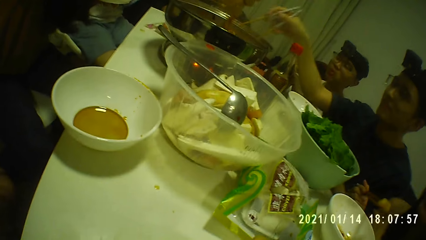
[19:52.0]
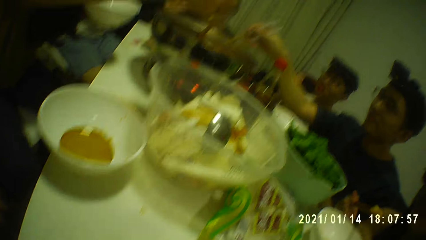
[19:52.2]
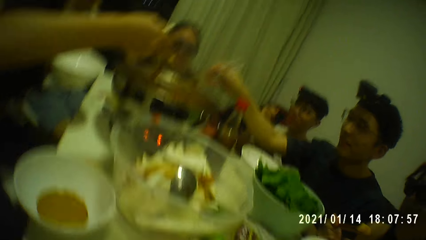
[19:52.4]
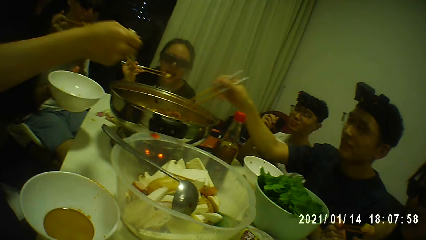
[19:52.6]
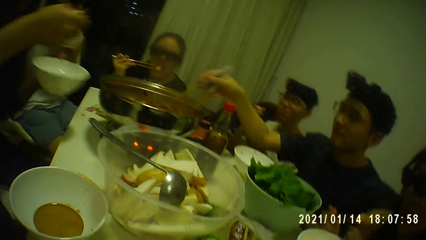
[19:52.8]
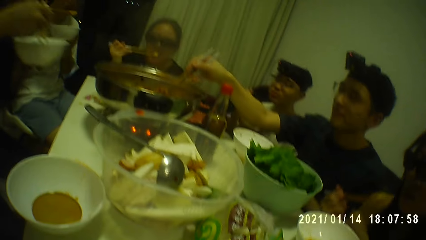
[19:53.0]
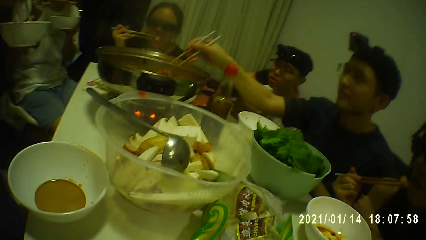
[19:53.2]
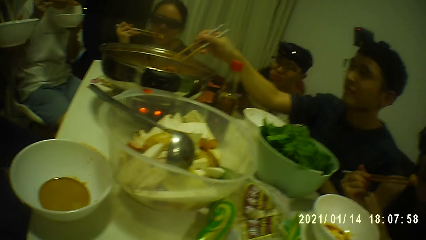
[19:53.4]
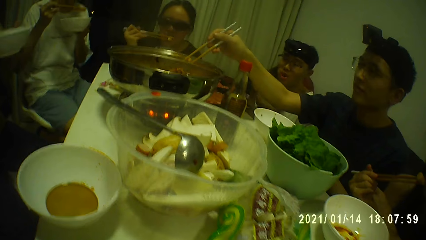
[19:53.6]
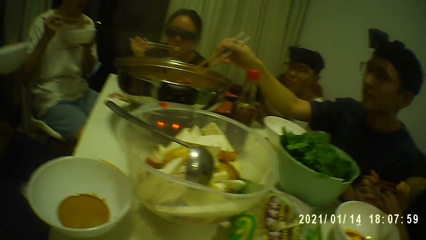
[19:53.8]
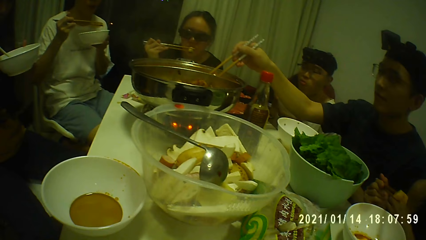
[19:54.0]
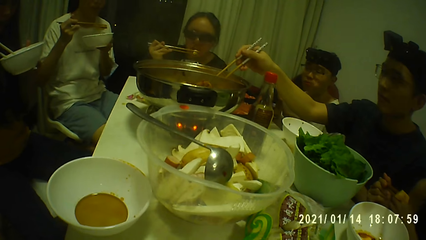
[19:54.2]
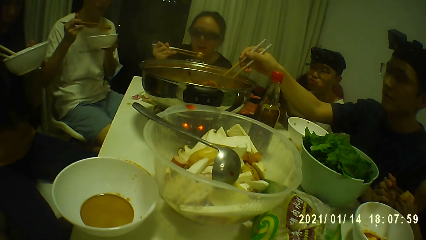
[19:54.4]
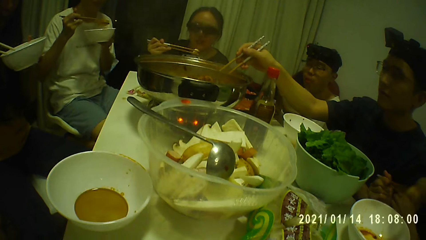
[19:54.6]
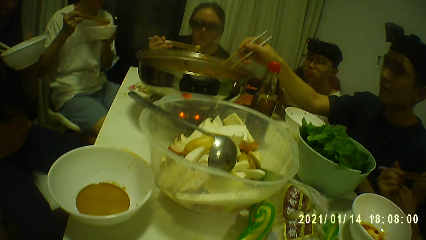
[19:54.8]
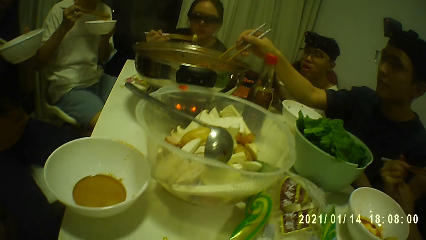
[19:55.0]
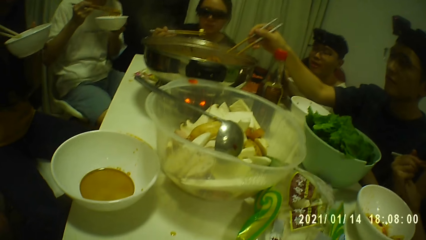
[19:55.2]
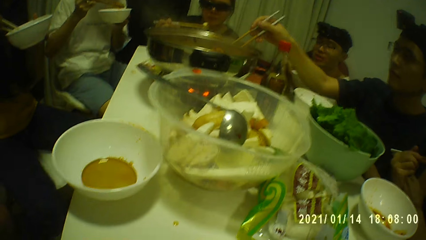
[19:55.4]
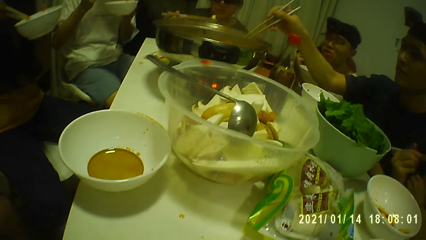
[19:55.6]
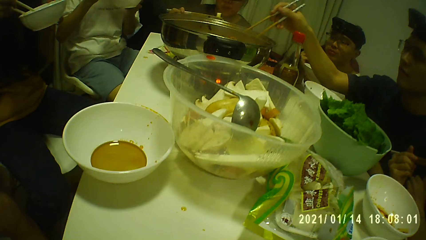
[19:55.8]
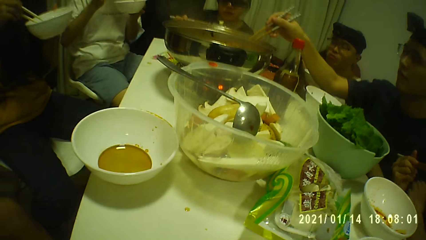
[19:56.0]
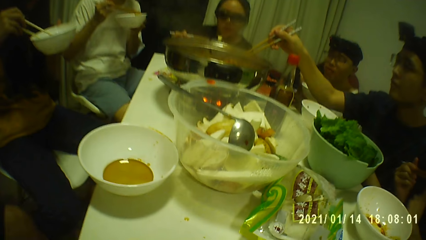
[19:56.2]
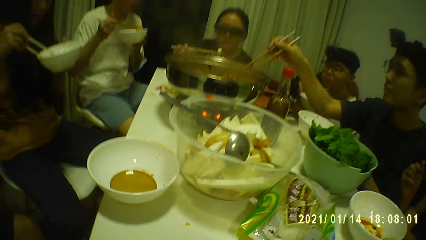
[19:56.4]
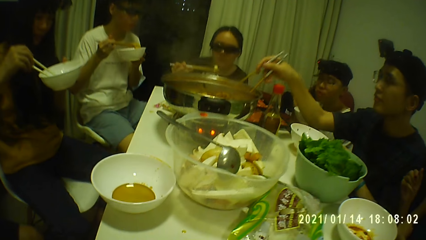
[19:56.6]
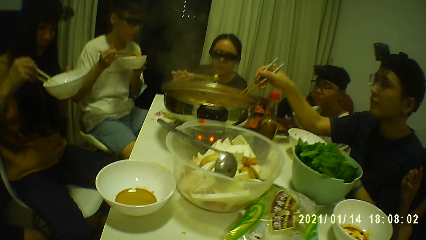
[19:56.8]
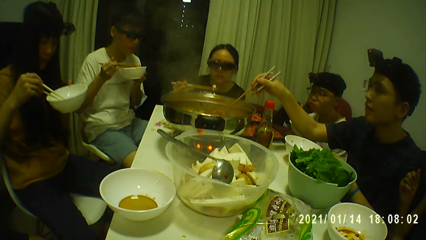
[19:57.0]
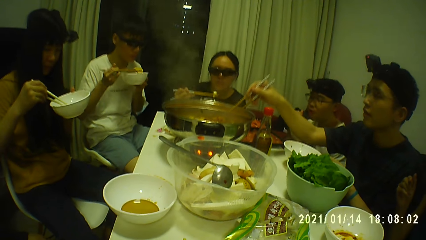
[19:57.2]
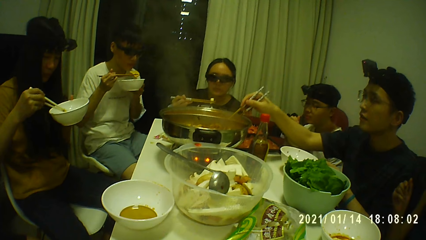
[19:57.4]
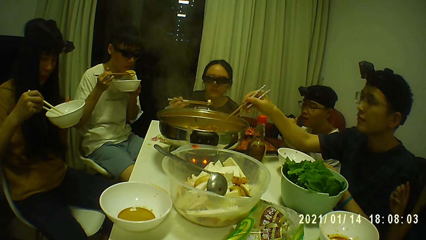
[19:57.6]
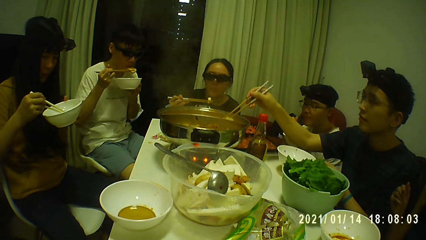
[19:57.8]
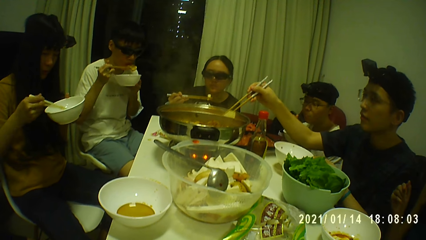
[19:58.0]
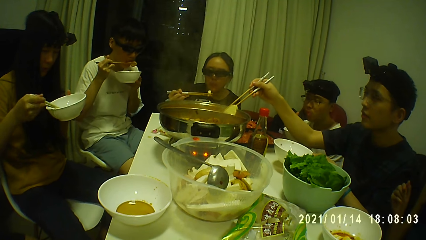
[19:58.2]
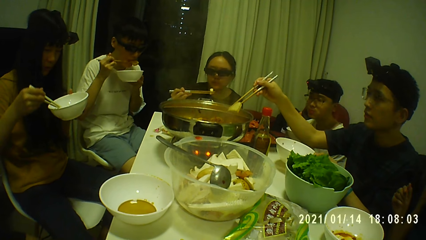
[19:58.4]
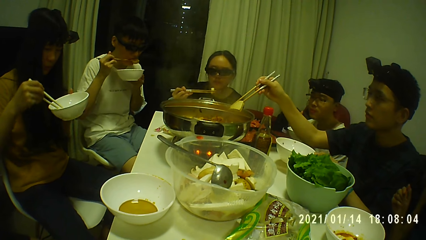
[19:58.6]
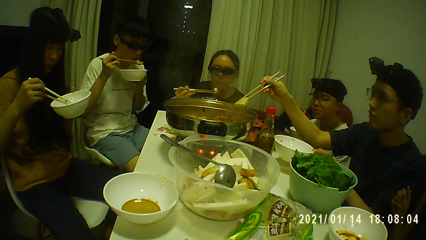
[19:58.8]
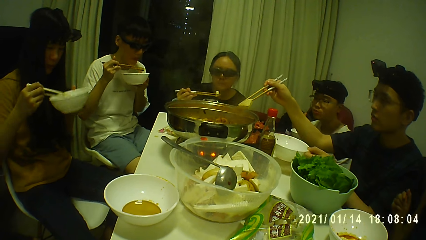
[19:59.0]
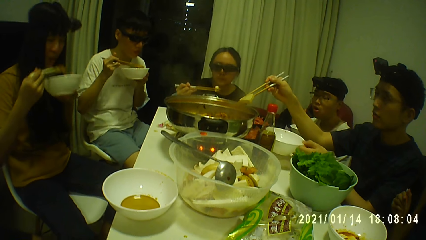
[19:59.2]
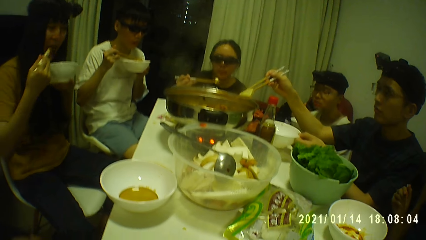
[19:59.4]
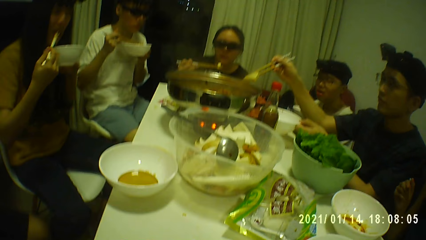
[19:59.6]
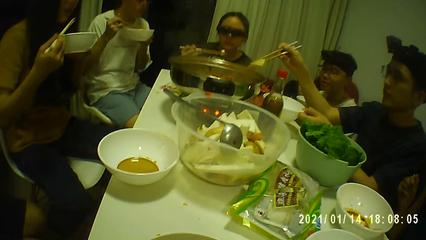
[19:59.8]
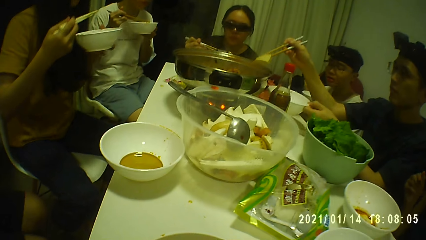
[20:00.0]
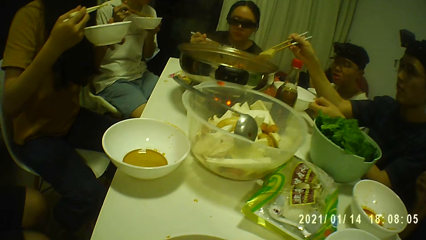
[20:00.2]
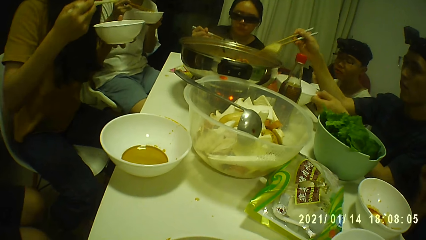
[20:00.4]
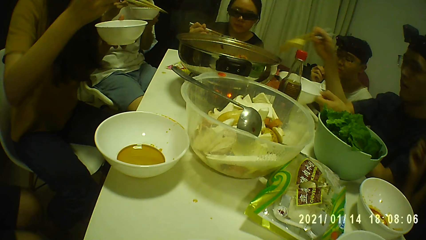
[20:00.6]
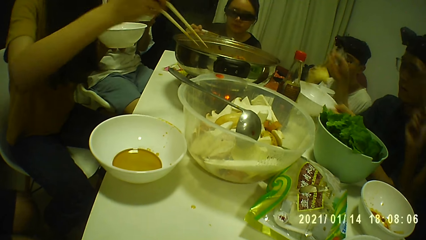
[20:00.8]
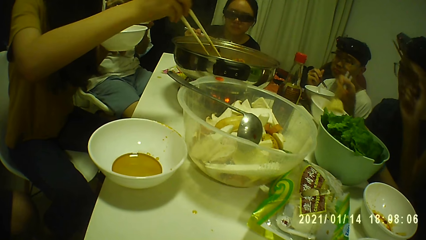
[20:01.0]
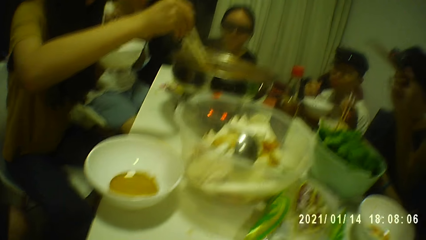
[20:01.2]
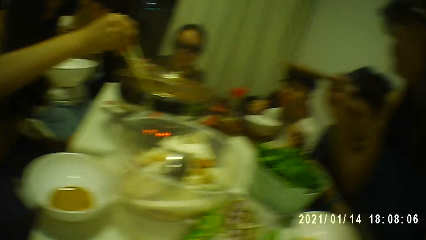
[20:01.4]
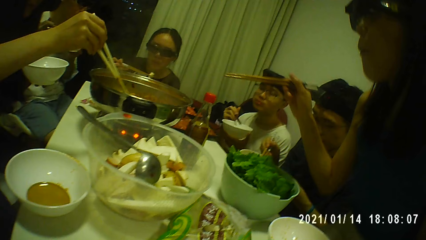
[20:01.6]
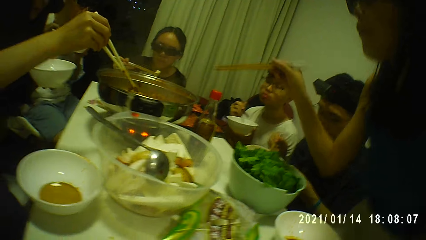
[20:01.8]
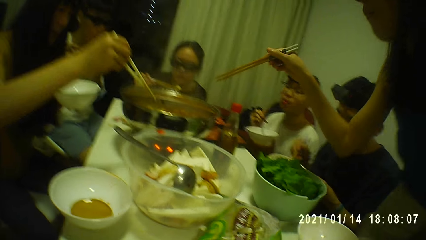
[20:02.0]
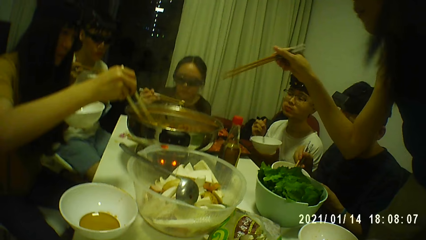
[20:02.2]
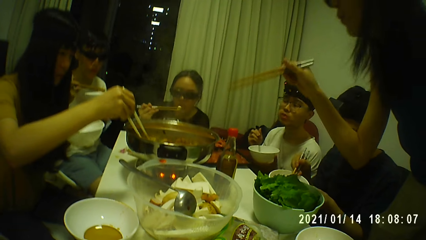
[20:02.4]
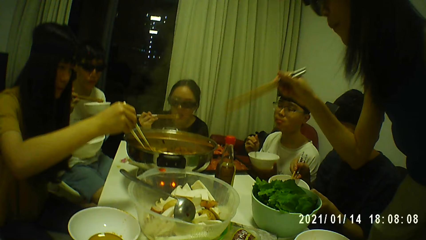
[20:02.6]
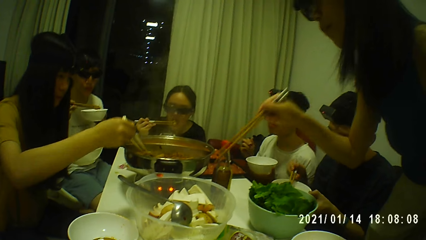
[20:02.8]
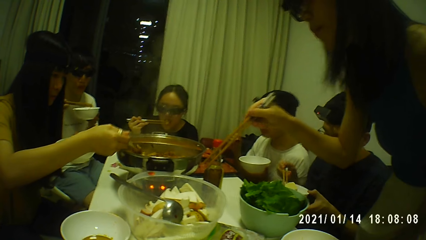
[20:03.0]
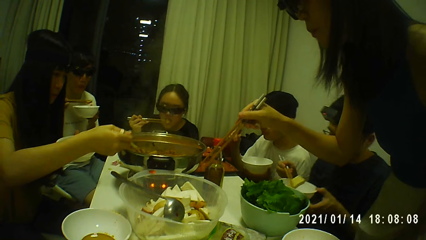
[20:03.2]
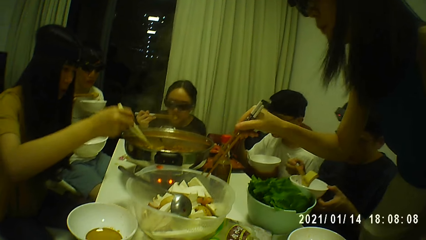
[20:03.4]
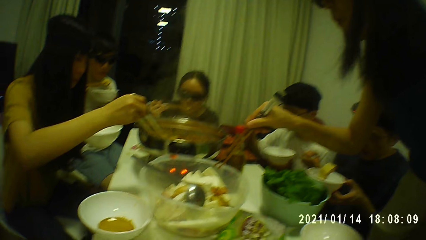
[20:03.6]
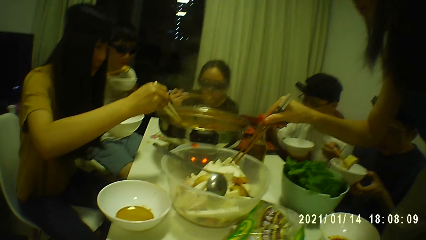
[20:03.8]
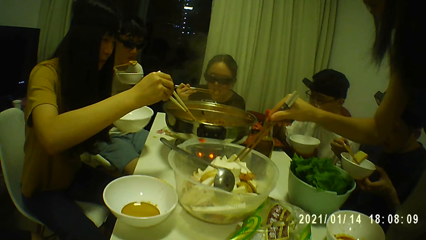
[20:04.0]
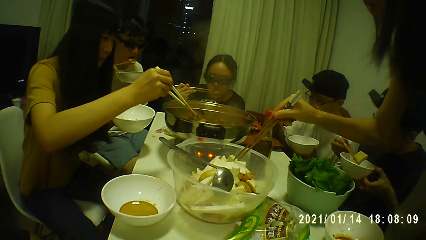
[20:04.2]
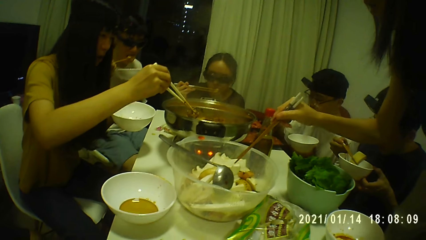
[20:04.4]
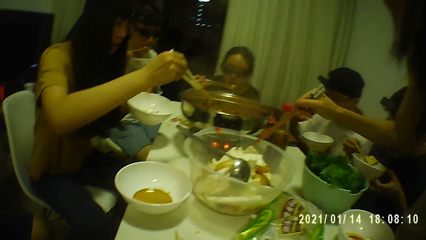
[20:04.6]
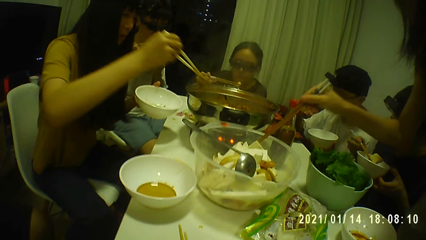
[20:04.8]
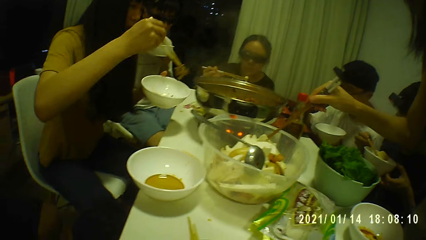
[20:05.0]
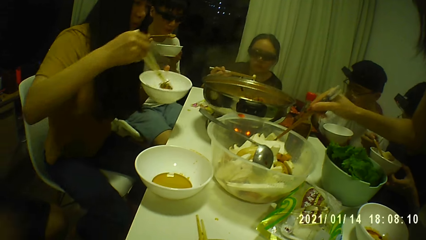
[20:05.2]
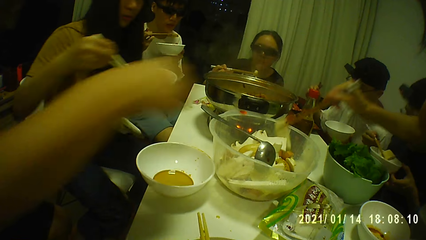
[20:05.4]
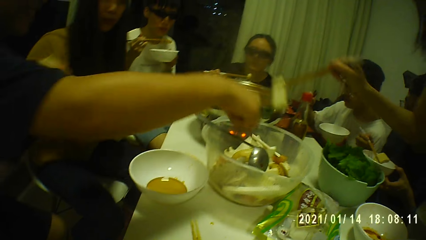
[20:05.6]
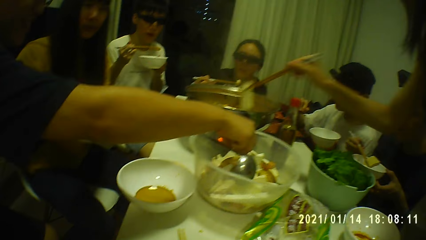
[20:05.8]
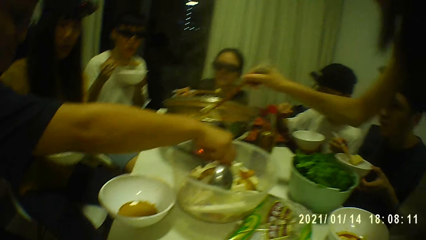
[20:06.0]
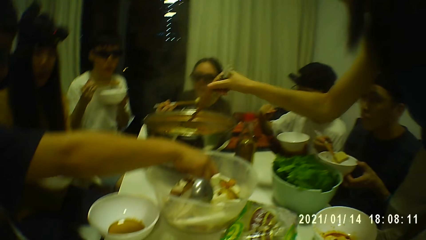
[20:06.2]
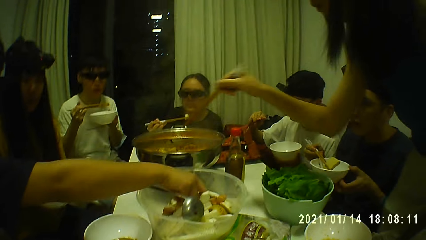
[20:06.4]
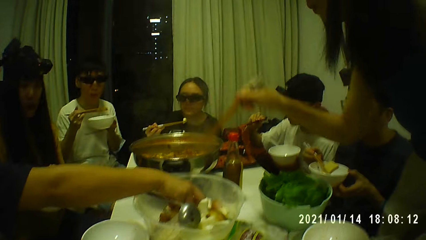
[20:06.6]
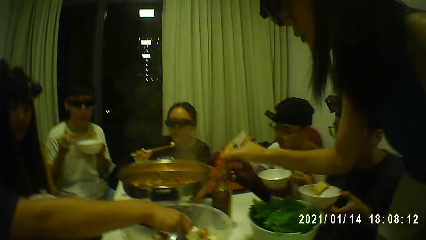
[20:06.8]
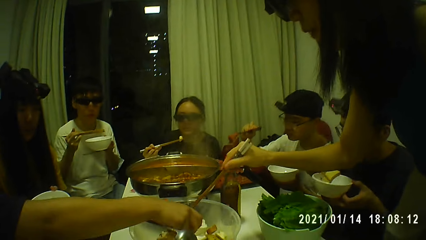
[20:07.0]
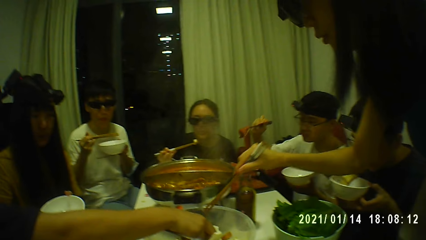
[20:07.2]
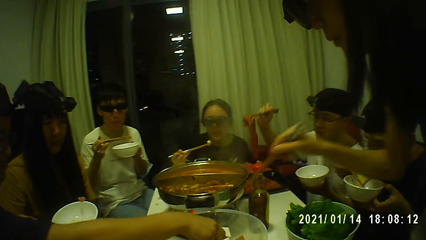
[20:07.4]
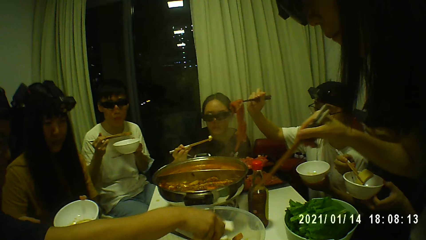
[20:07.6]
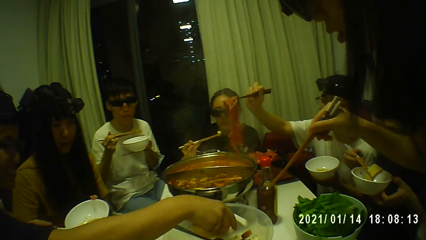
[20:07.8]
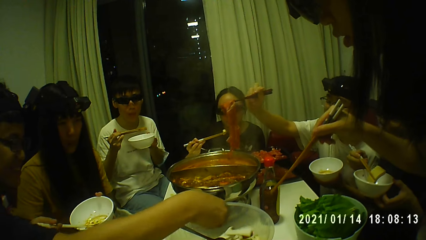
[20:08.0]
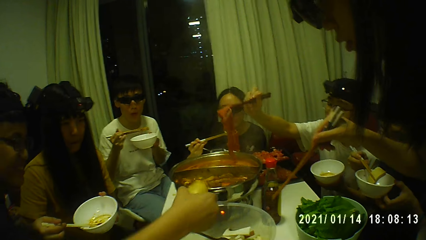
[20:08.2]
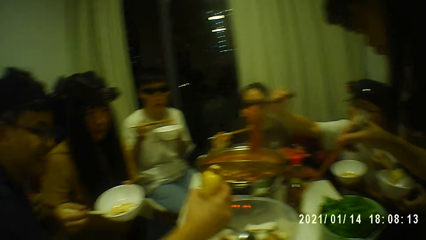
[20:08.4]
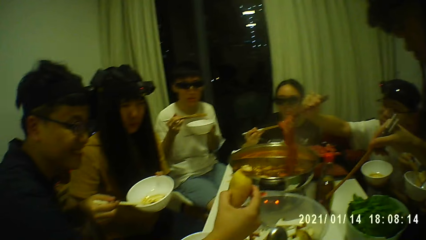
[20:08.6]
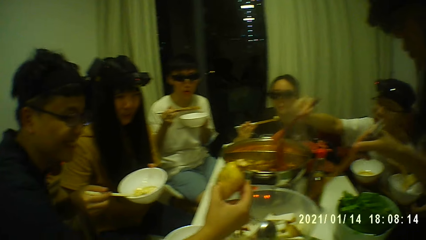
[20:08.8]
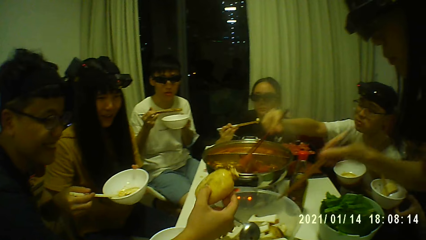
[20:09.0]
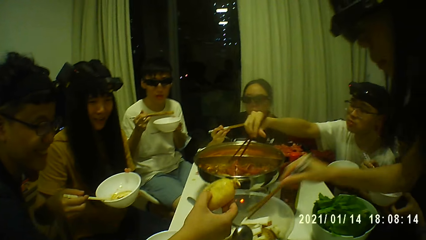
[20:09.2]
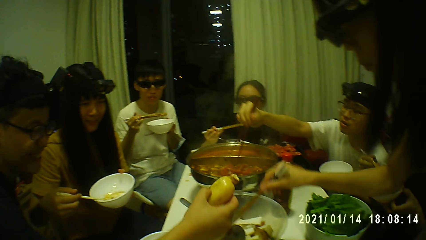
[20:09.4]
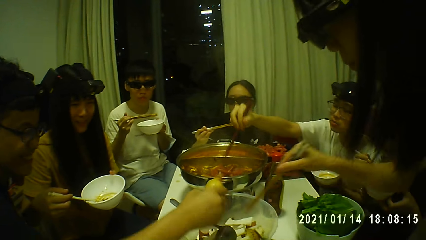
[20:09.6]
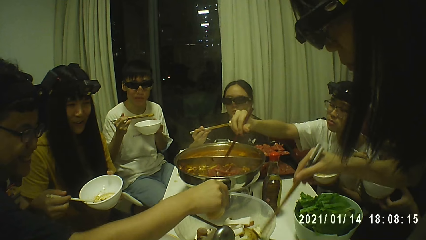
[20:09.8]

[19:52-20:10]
A woman picks food from the bowl with the chopsticks. A man picks food from the bowl with the chopsticks. A person eats food. The man takes kimchi from the metal bowl on the table with the chopsticks in his right hand. Another person eats food. The man places the food in his bowl. The woman takes kimchi from the metal bowl on the table with the chopsticks in her right hand. Another woman stands up. The other woman takes raw kimchi from a plastic bowl on the table with the chopsticks in her right hand. The first woman places the food in her bowl. The other woman drops the raw kimchi on the chopsticks into the metal bowl on the table. Another man picks kimchi from the plastic bowl with his right hand. A third person picks food from the bowl with the chopsticks.
